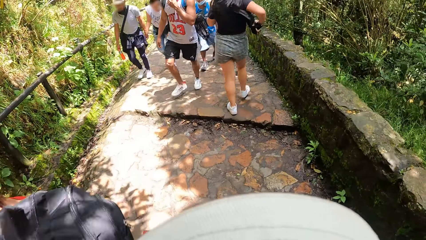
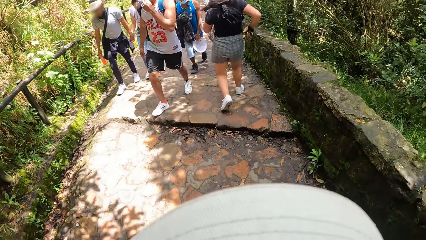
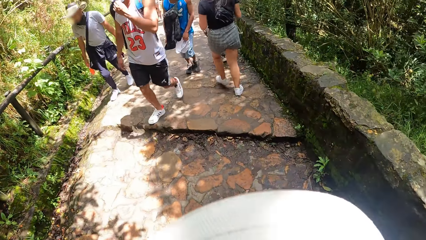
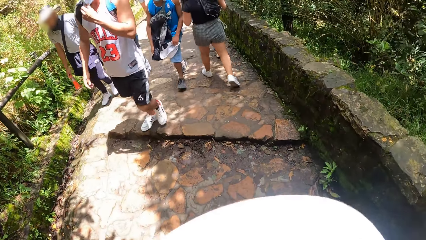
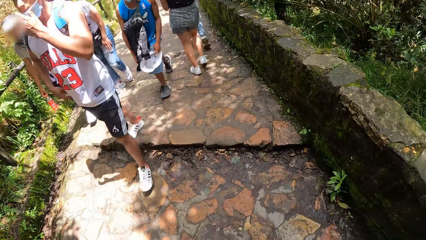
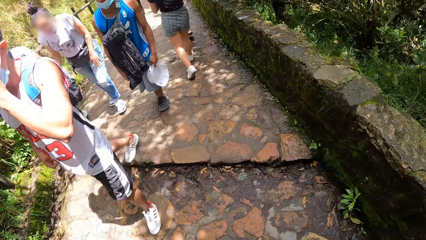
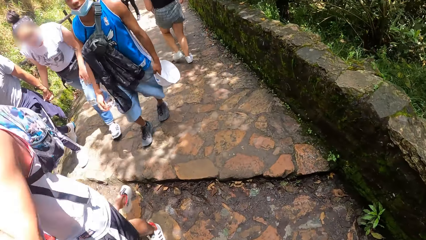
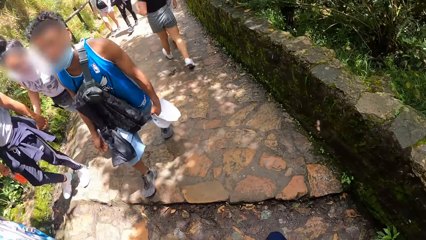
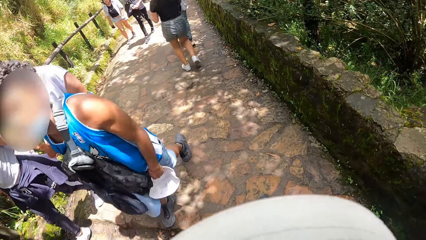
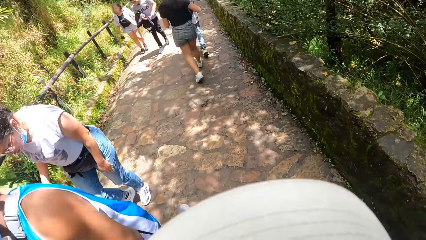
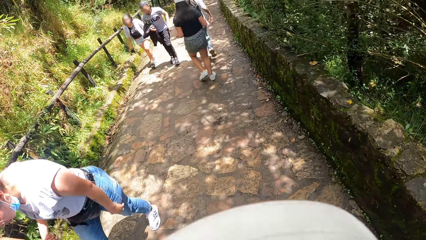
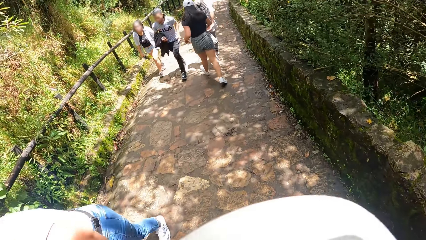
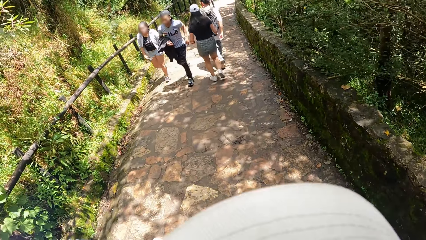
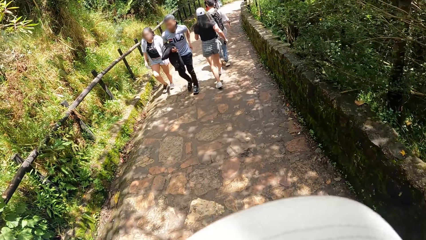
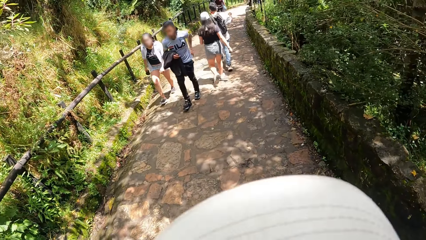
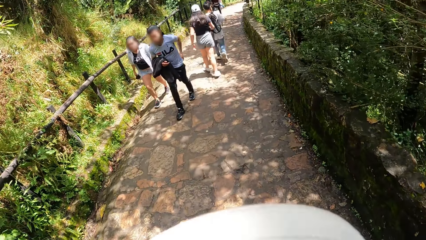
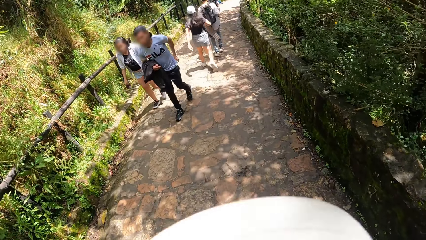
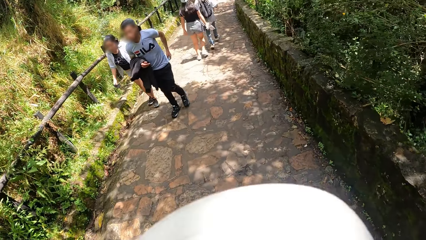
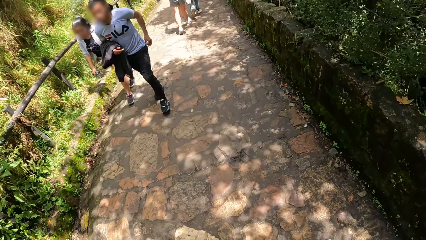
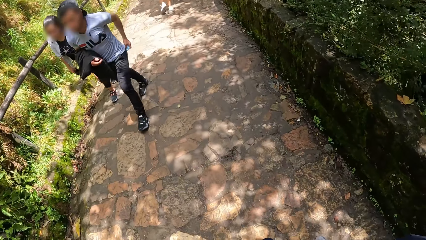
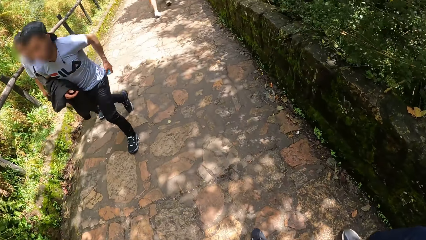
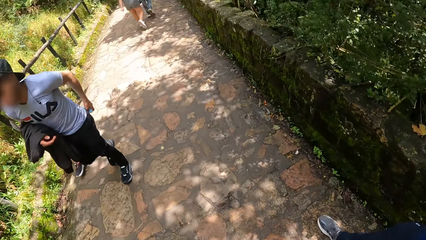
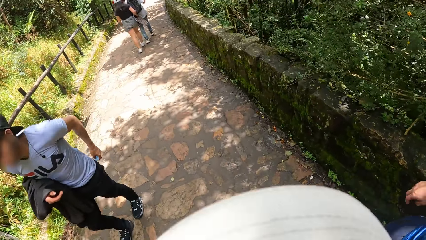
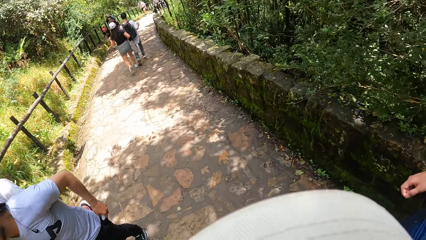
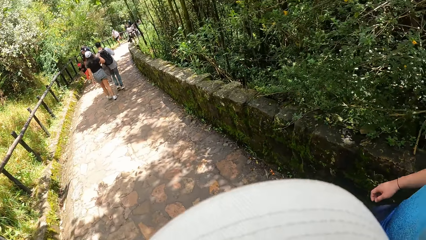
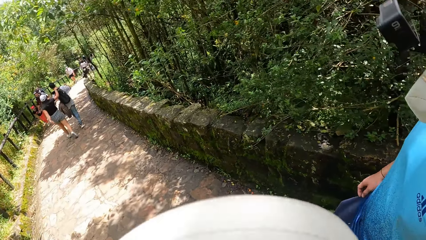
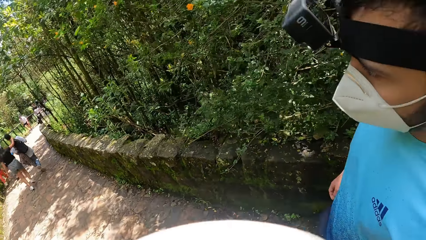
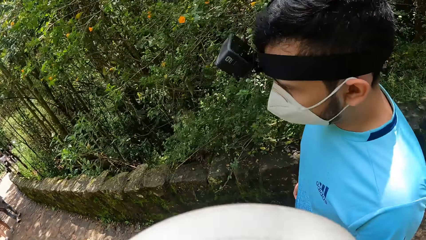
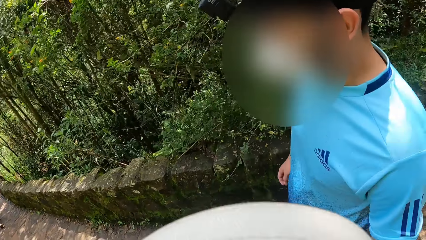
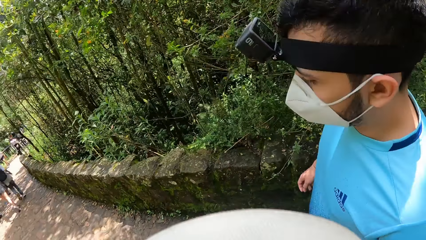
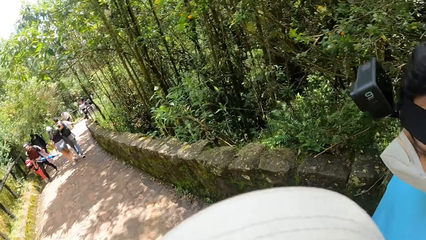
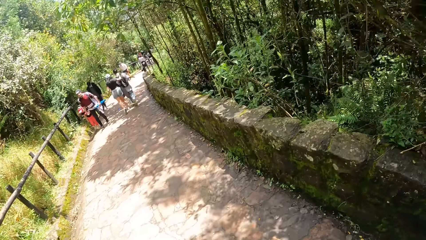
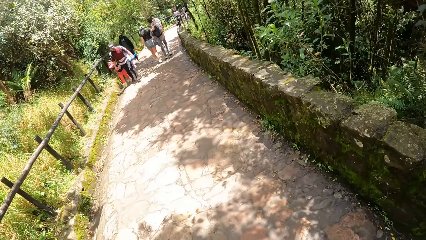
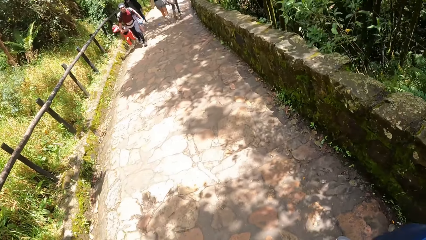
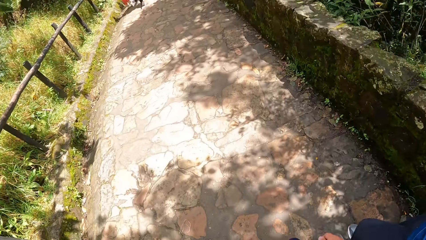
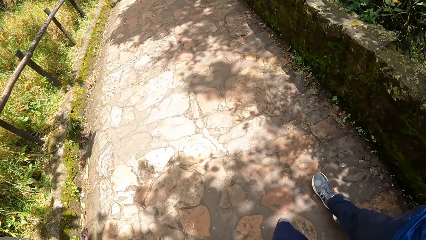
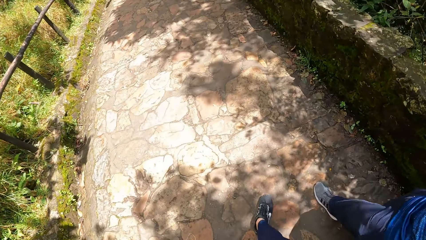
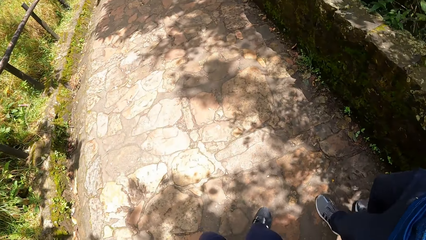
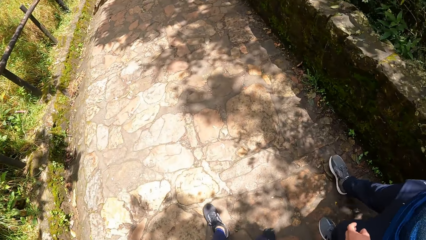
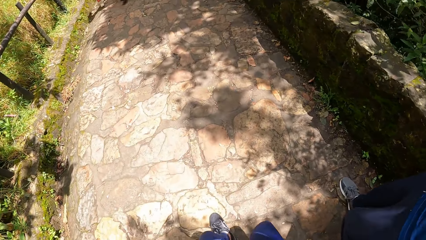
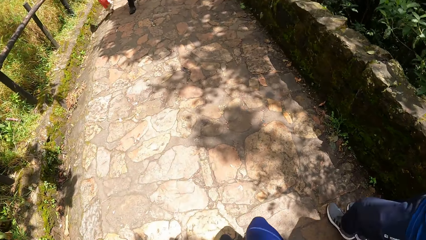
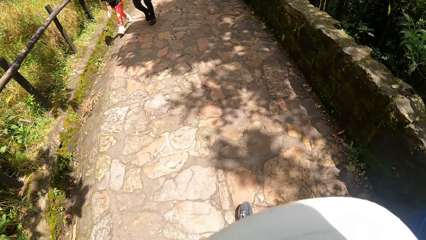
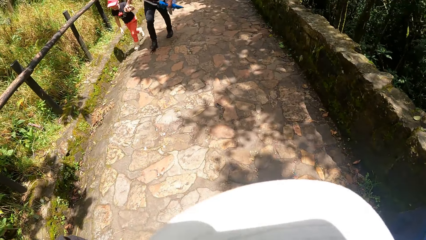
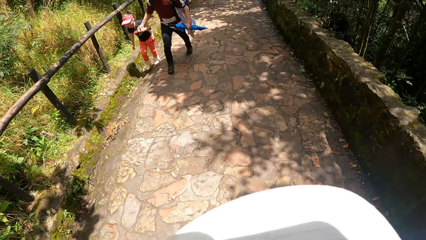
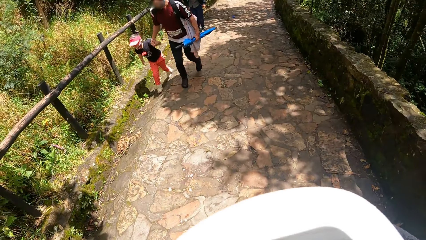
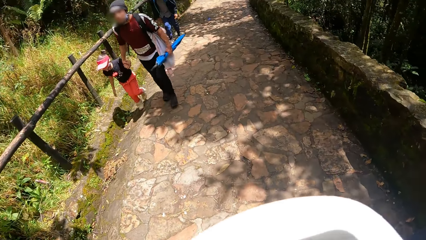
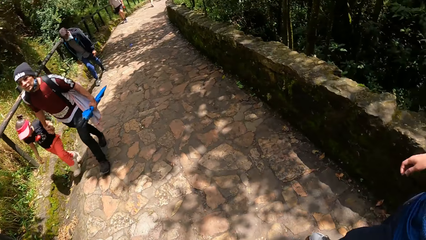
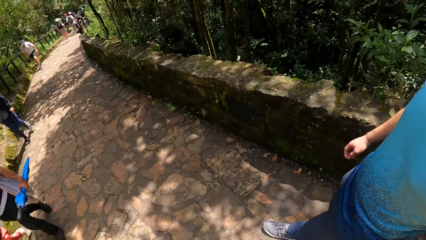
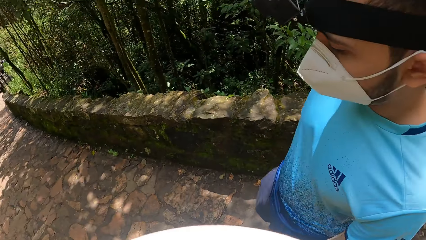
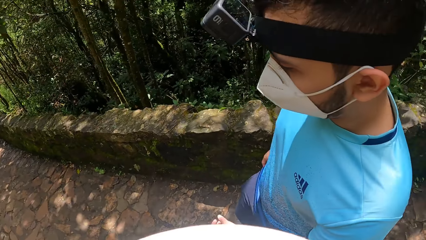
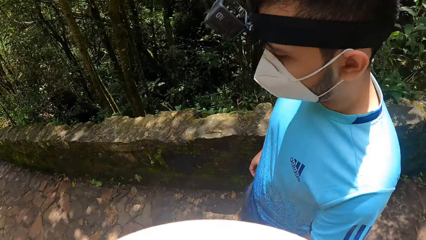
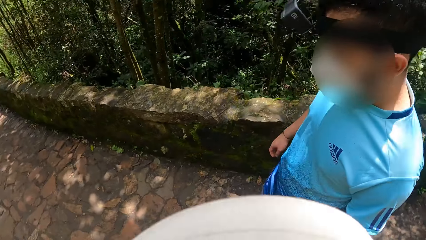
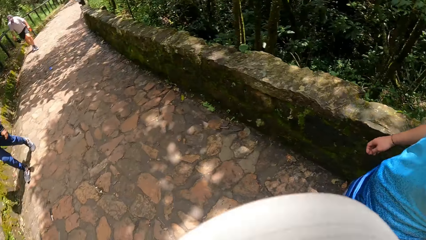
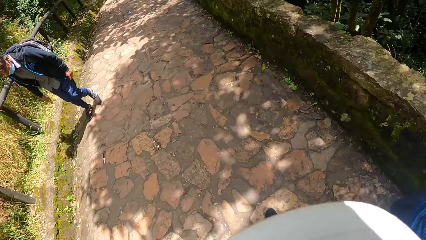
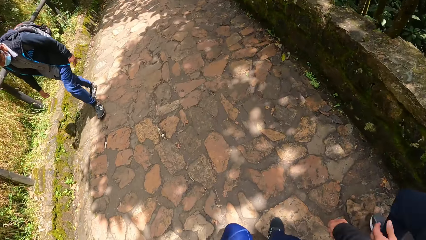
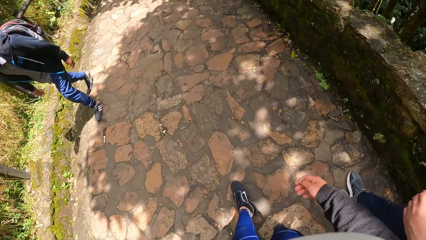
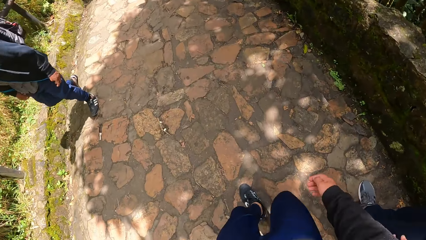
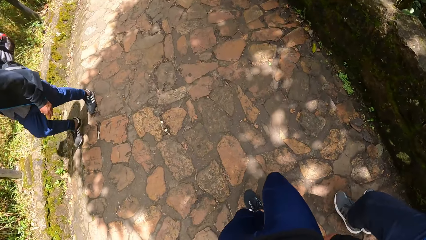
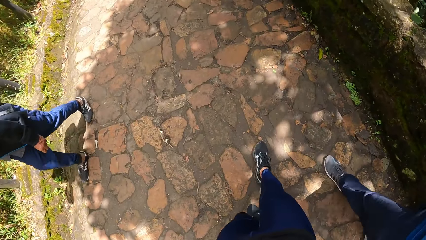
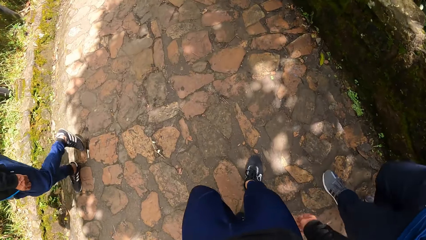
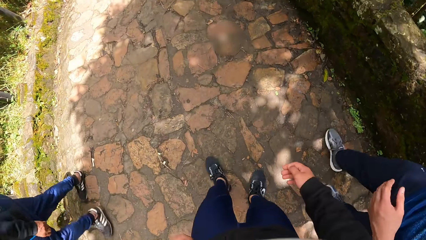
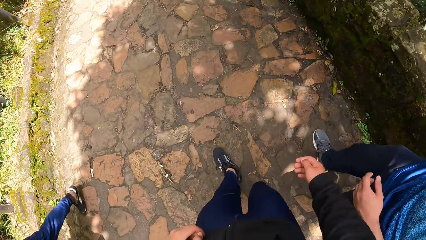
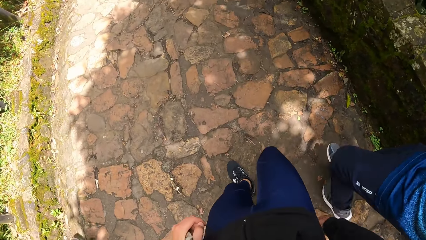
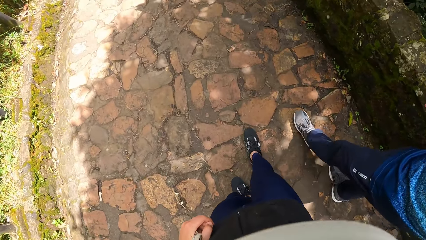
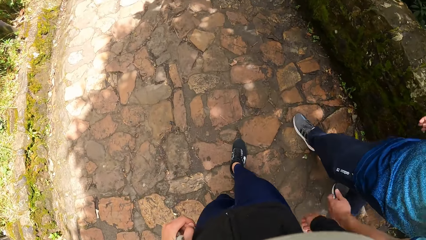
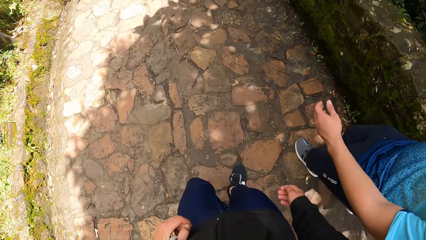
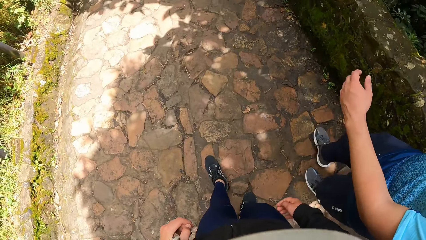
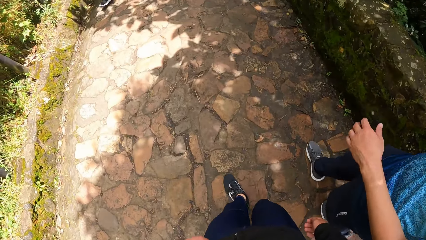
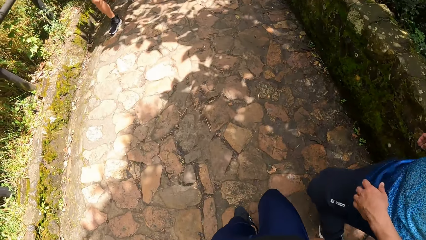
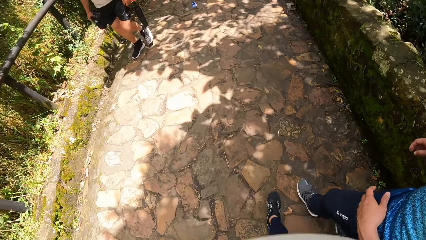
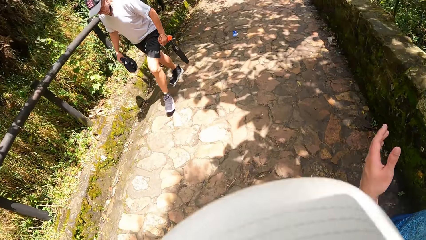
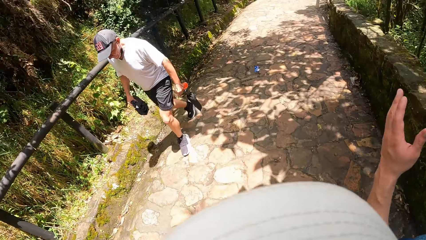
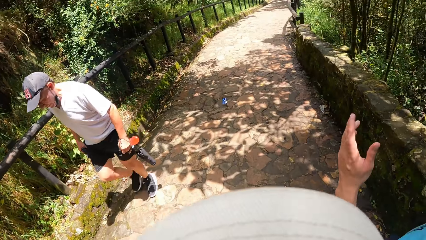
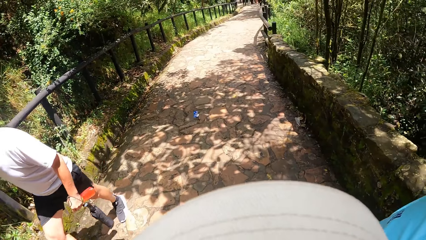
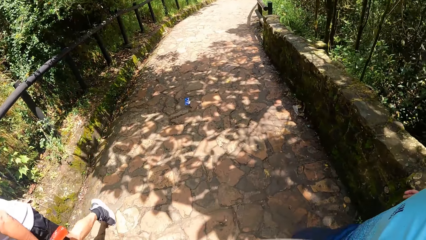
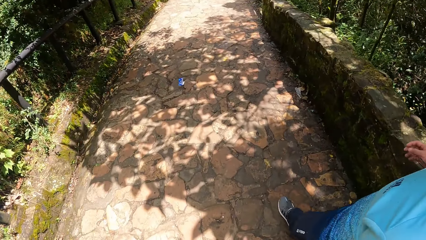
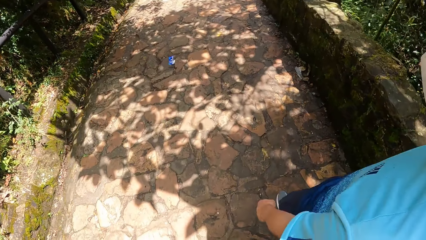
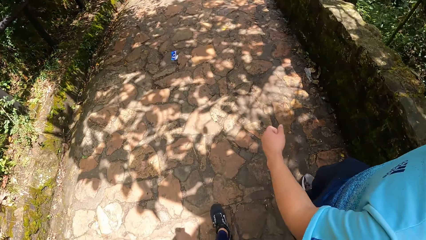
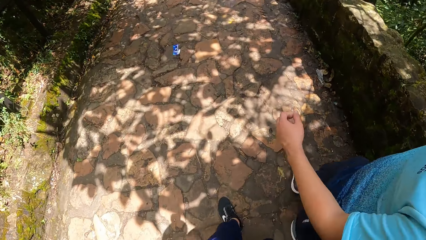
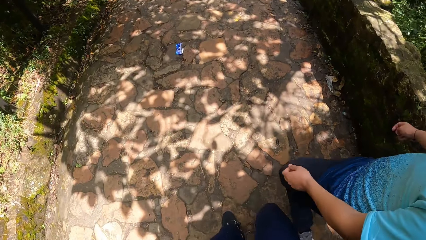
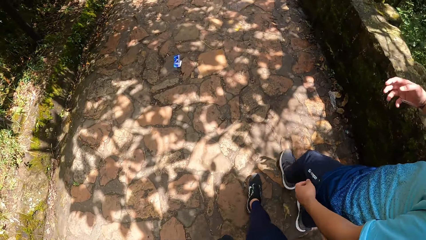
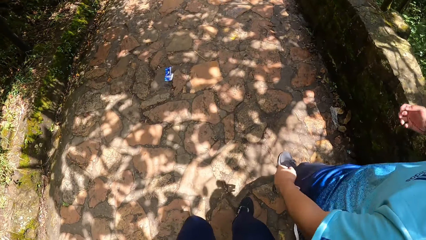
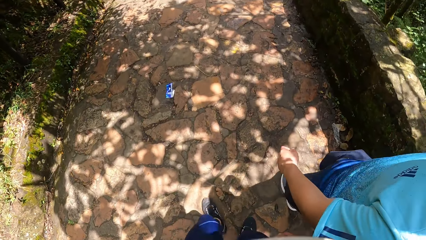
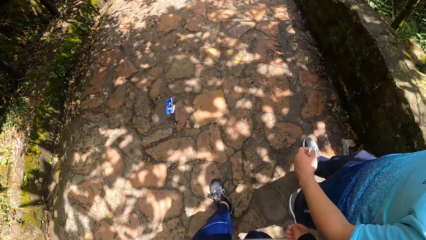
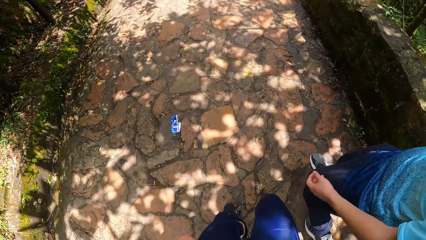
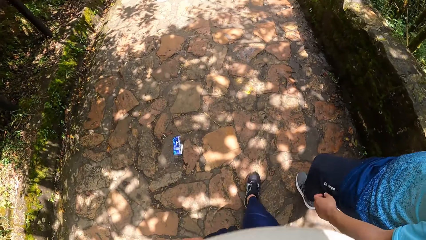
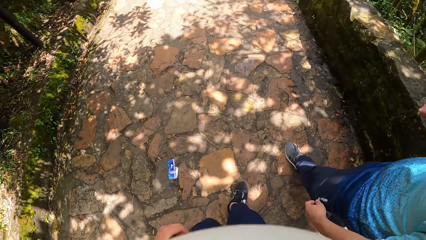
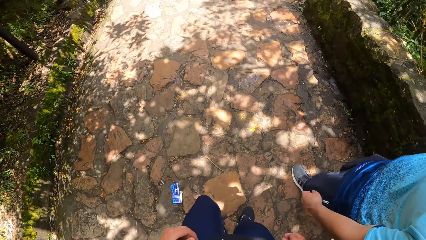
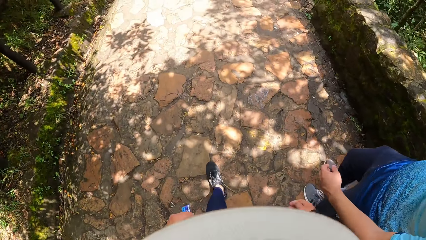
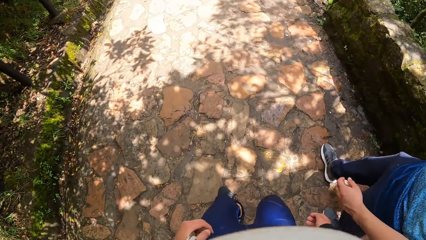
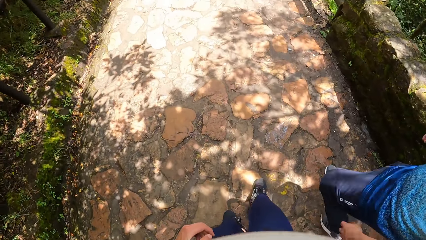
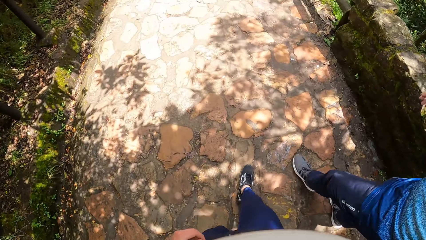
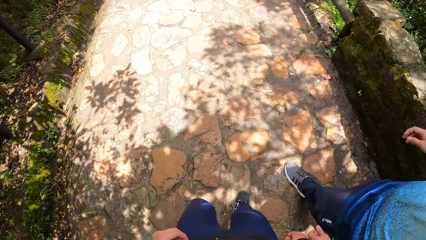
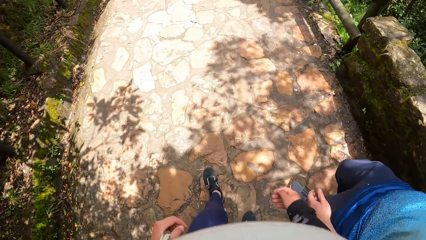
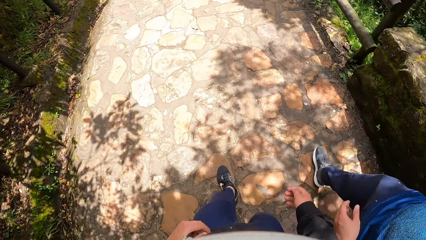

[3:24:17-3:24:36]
A group of people walks past the camera wearer. The camera wearer walks down the pathway on the hill with the man.
